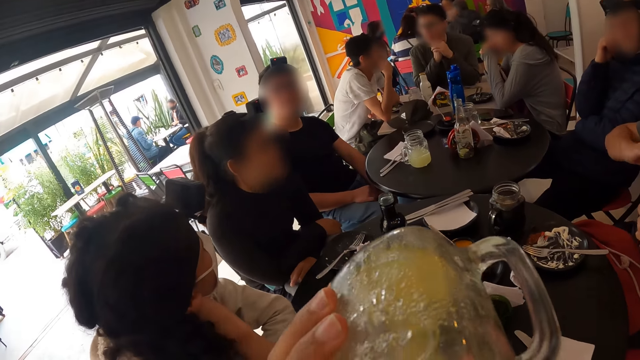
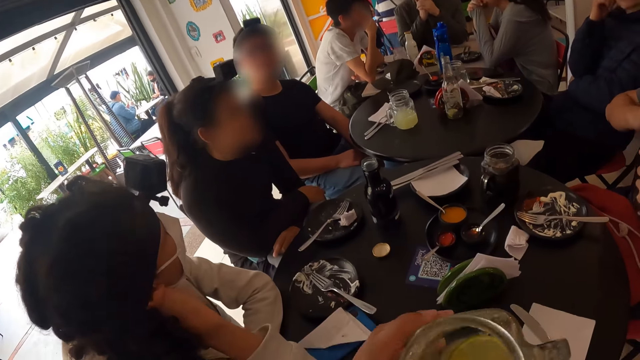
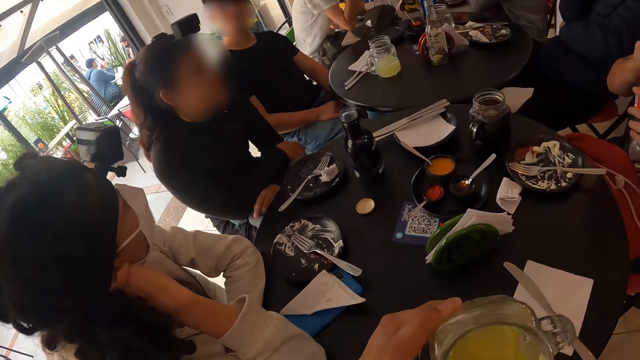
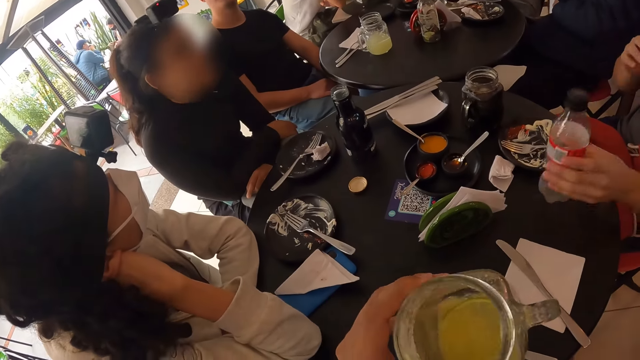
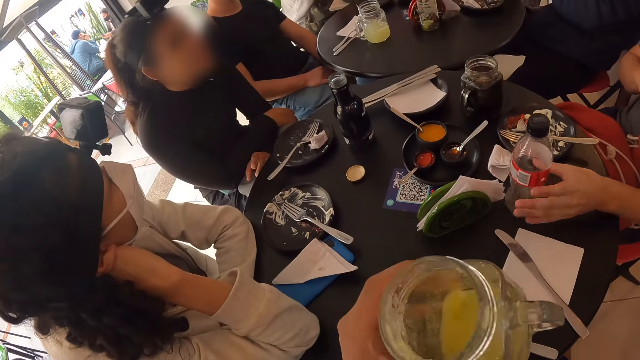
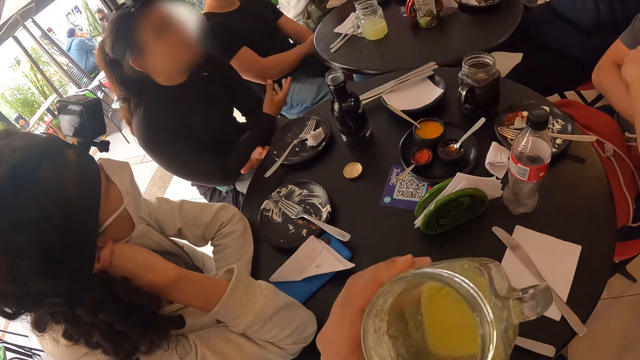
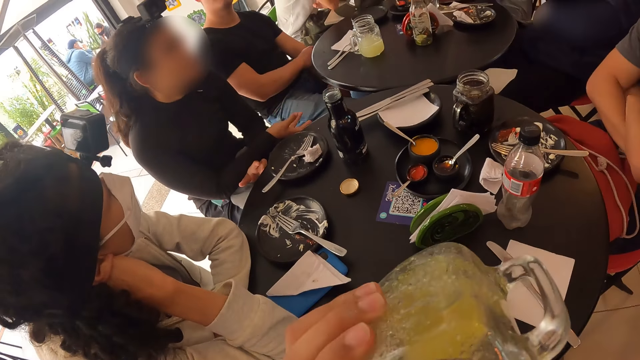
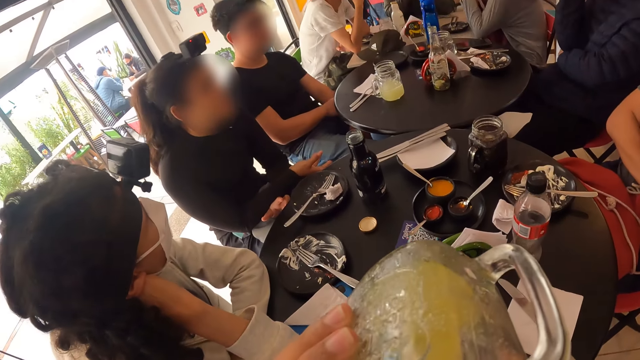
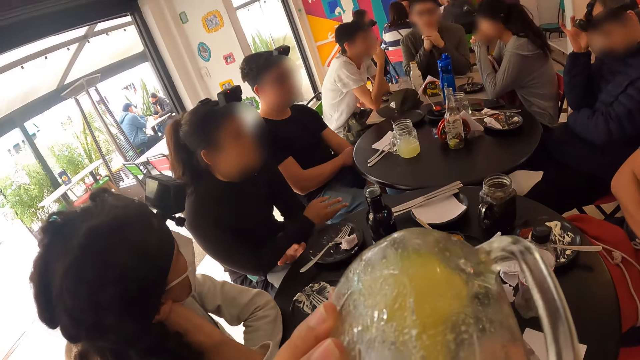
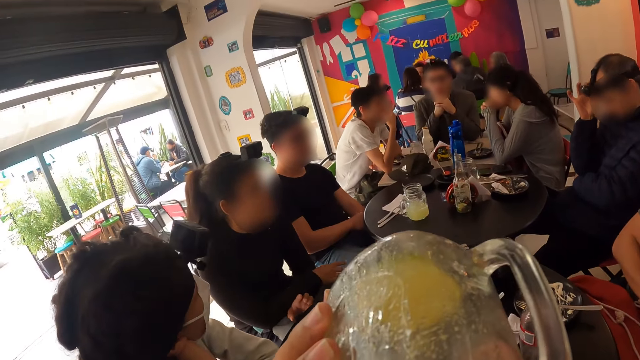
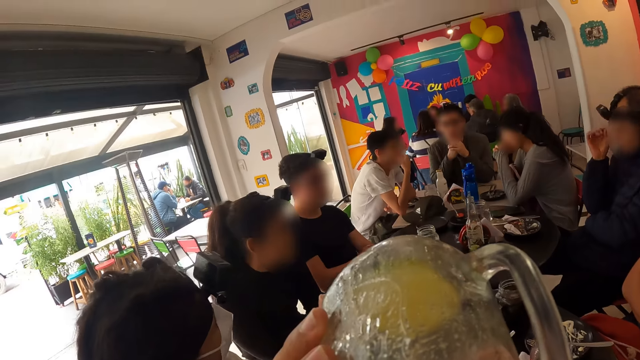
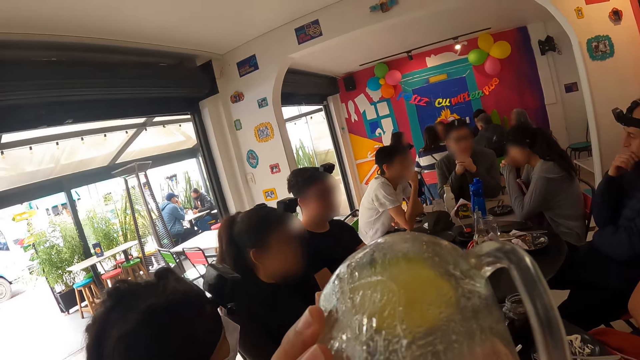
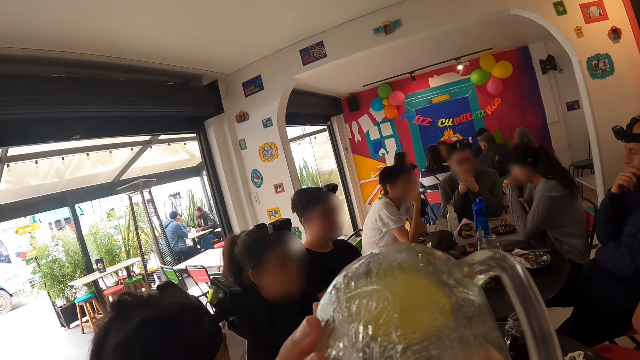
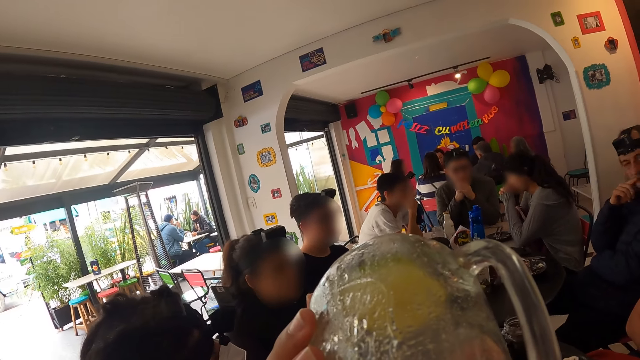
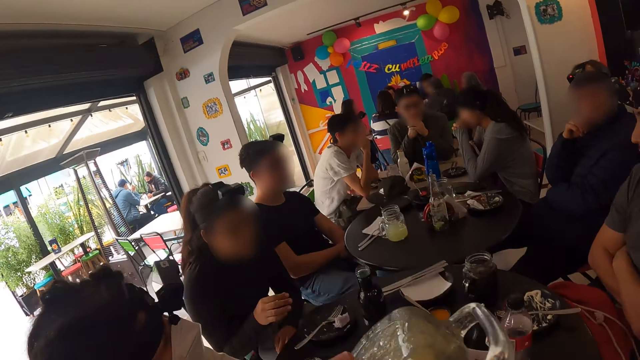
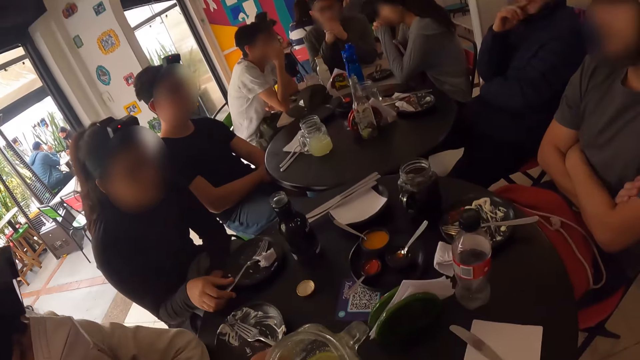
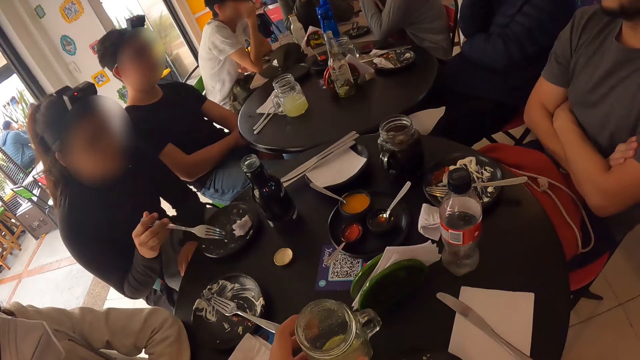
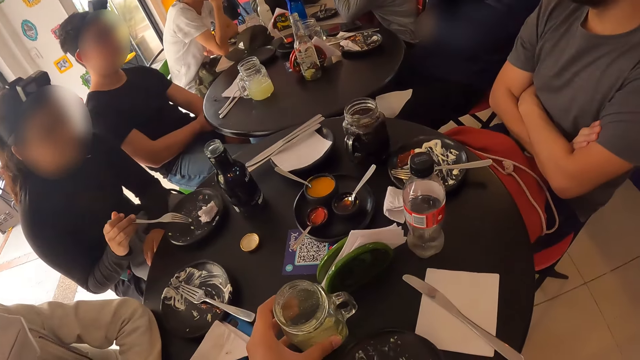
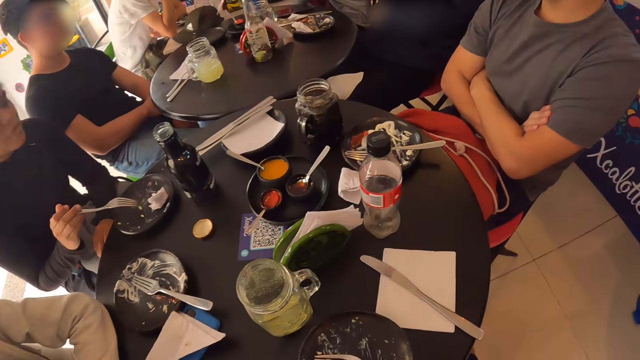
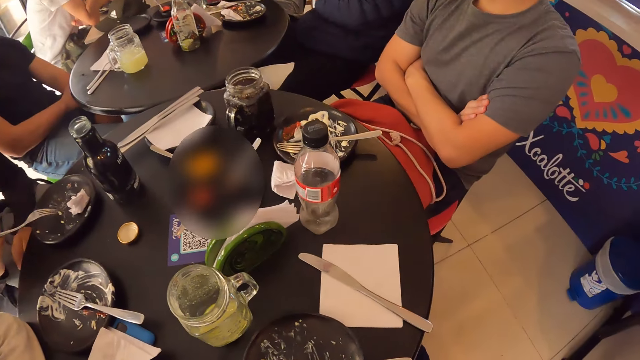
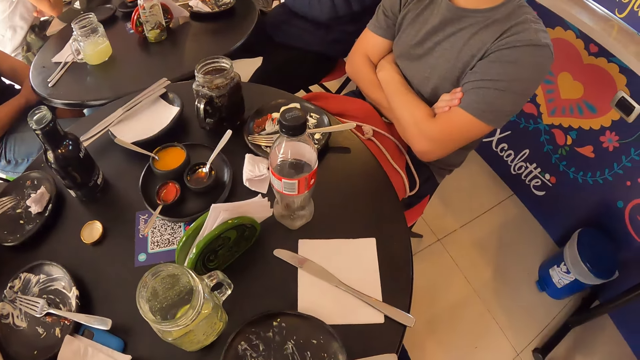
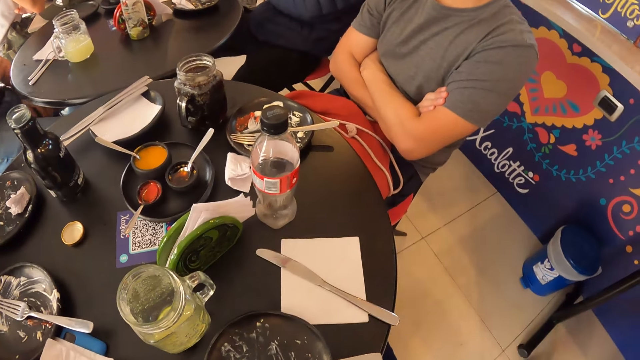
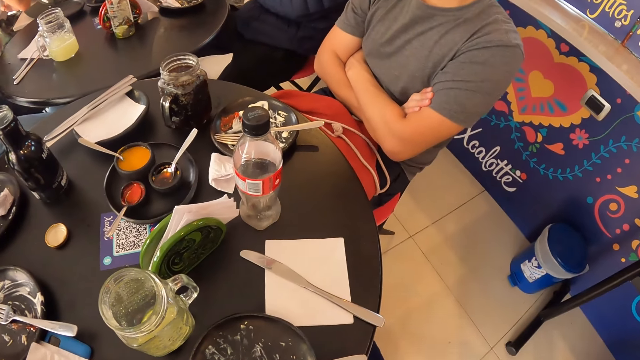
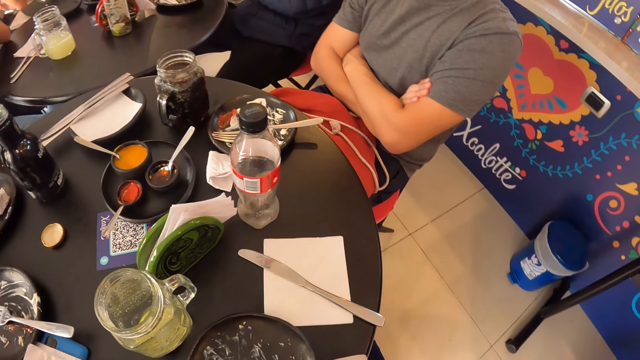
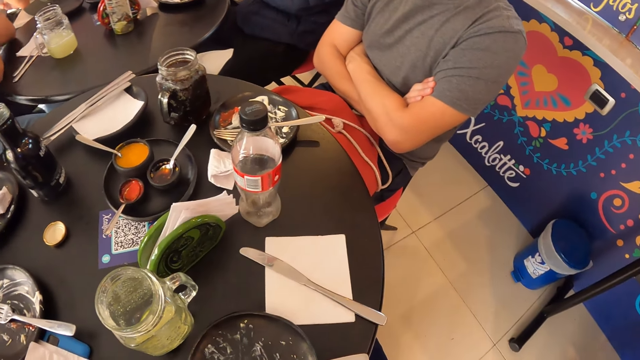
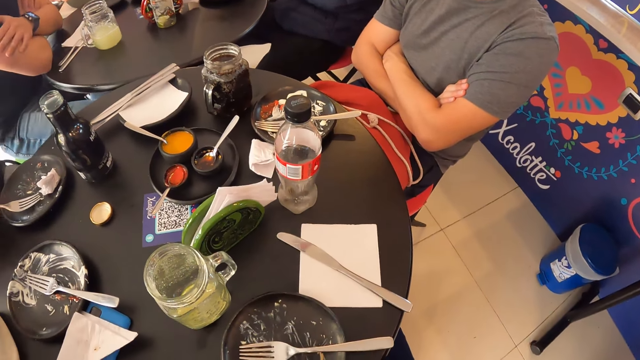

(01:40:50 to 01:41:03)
The camera wearer shakes the glass mug of lemonade with his left hand. A man drops the bottle of coke on the table with his left hand. The camera wearer drinks from the glass mug of lemonade with his left hand. Another man touches his face with his right hand. The camera wearer drops the glass mug of lemonade on the table with his left hand. He looks around the table.

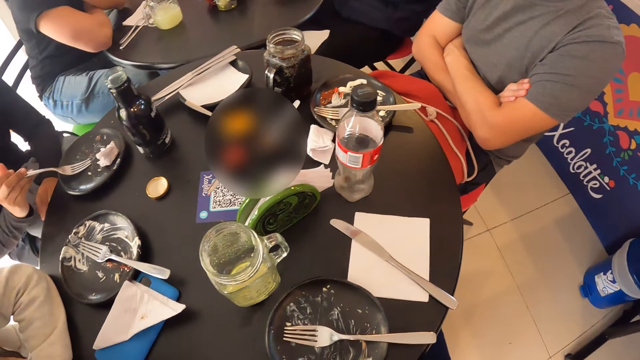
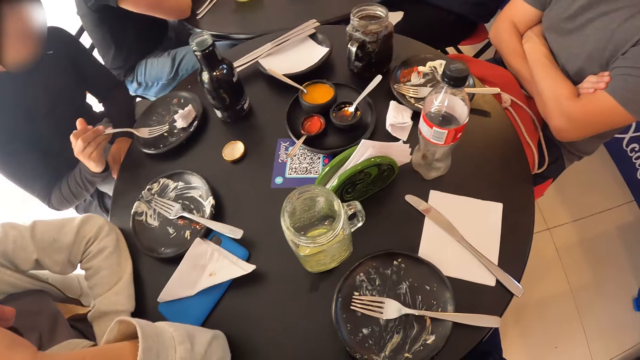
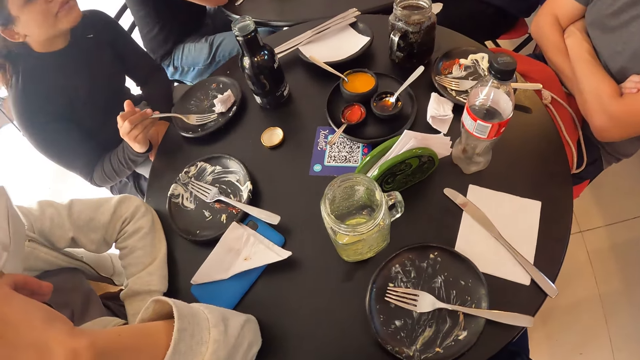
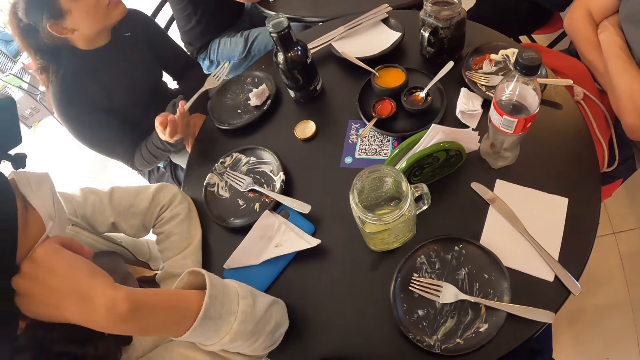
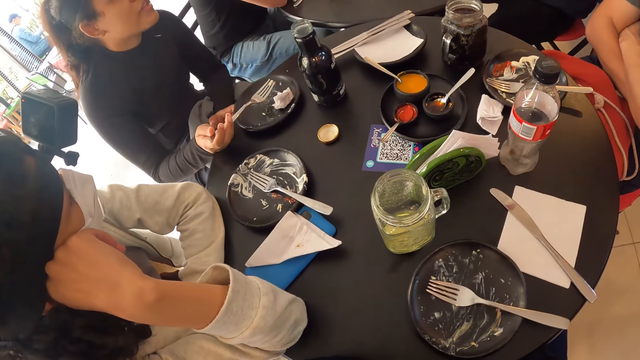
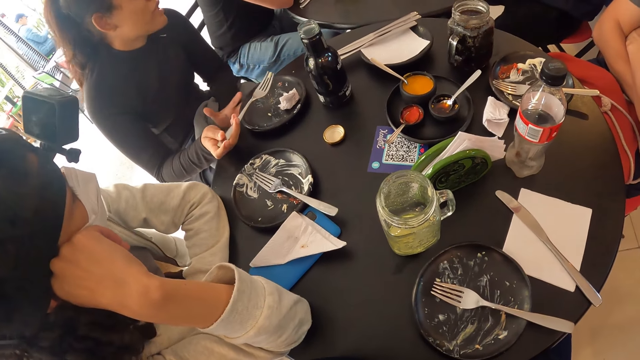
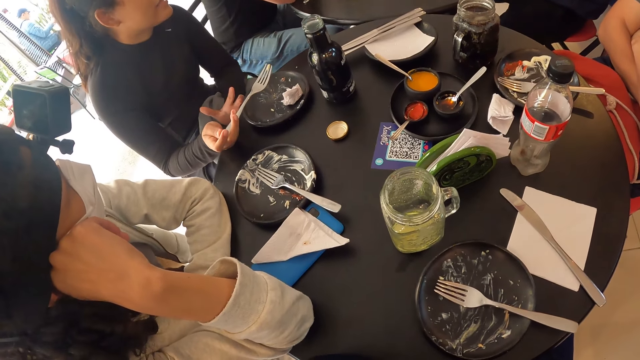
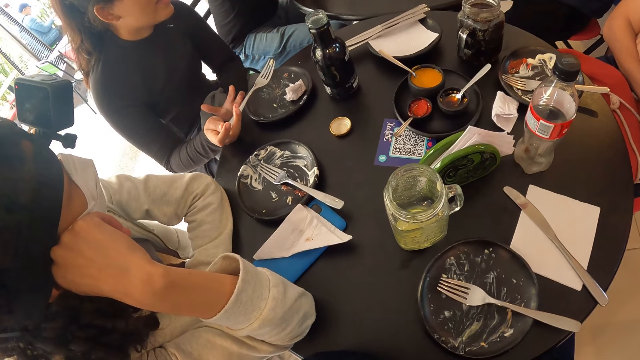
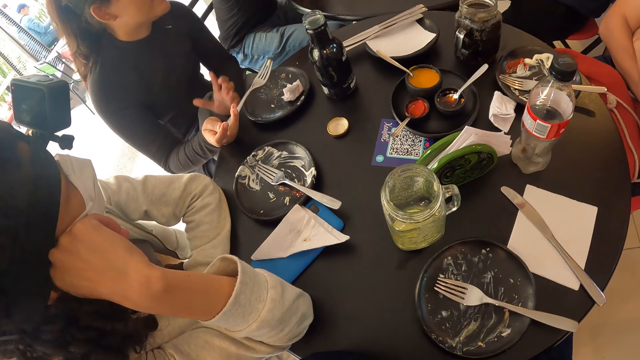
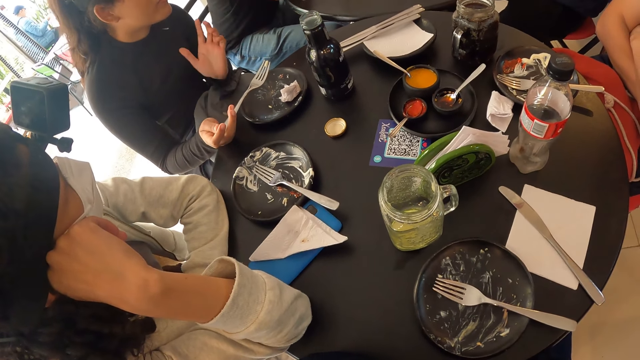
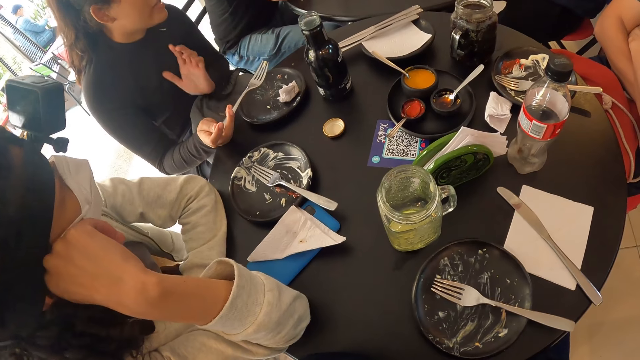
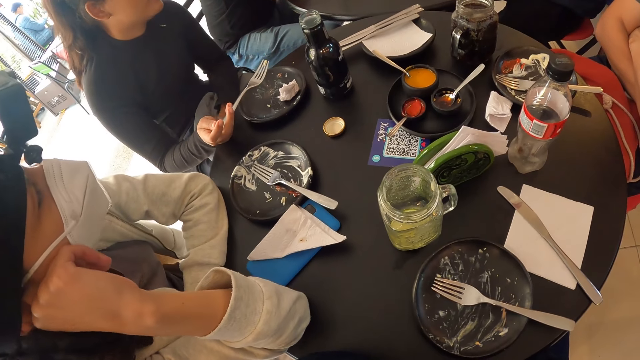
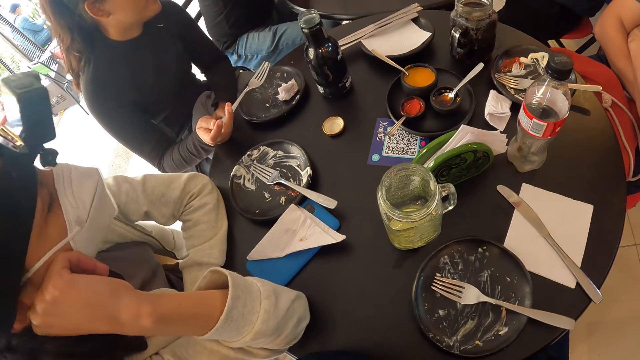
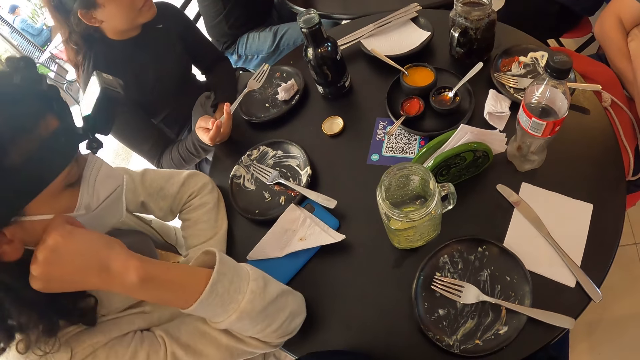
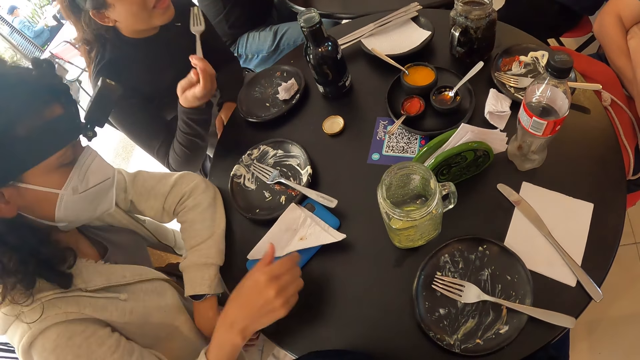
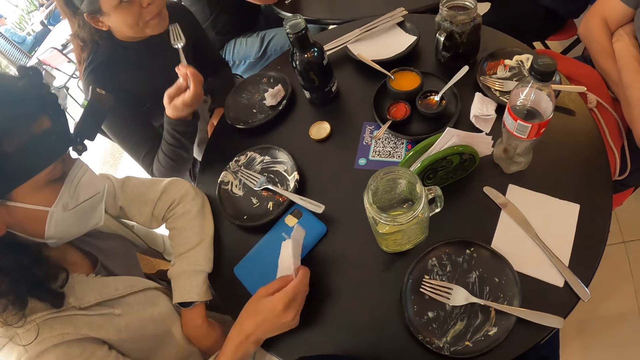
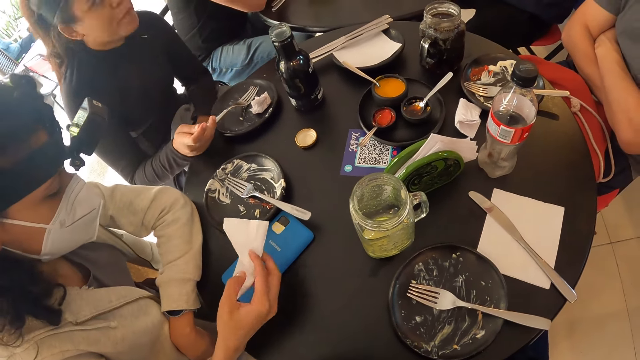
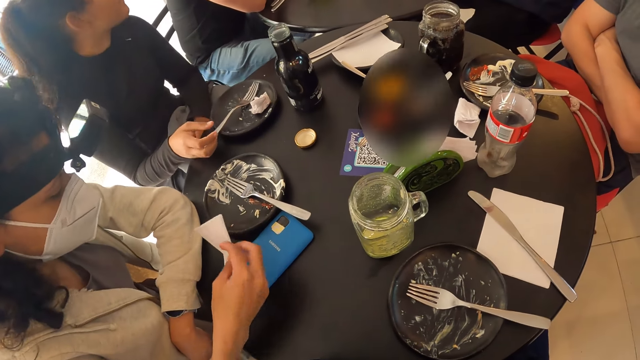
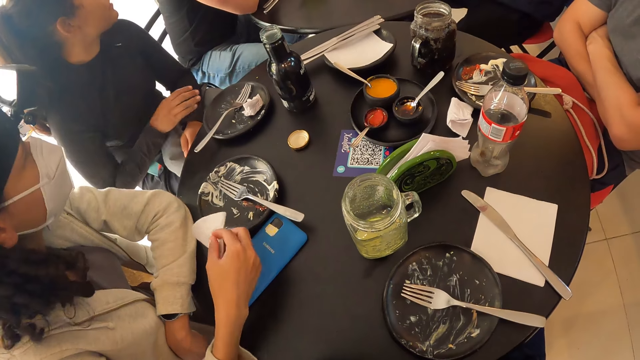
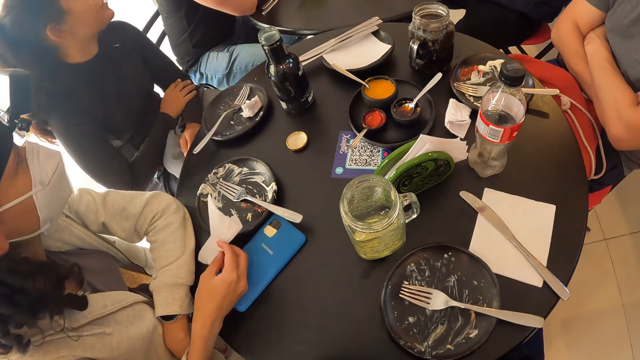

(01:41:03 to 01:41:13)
A woman holds the fork in her right hand. She puts the fork in her mouth with her right hand. Another woman picks up the serviette on the phone with her right hand.
